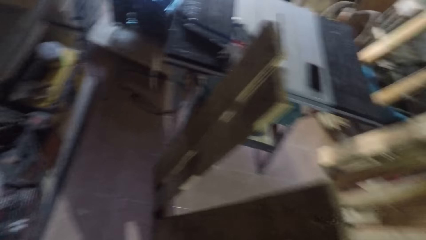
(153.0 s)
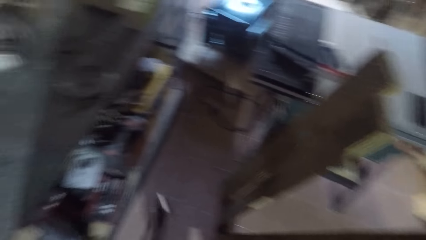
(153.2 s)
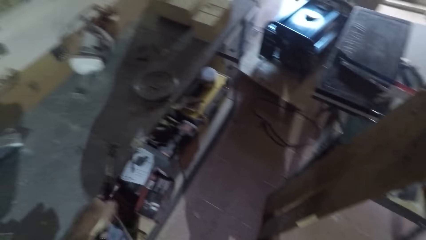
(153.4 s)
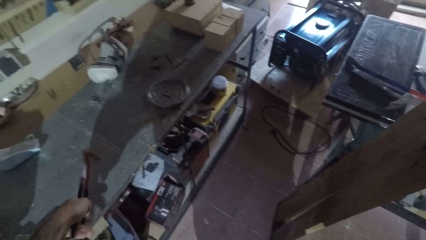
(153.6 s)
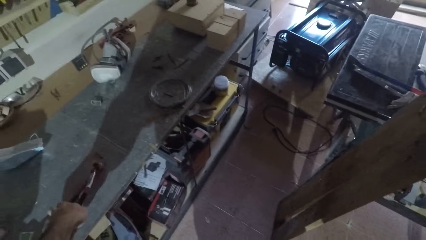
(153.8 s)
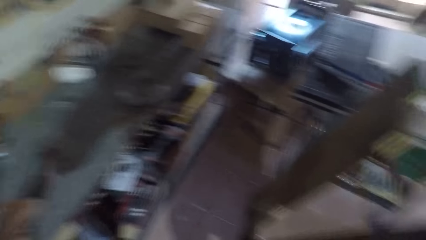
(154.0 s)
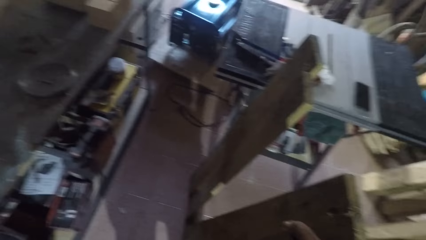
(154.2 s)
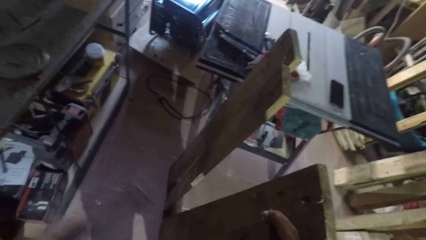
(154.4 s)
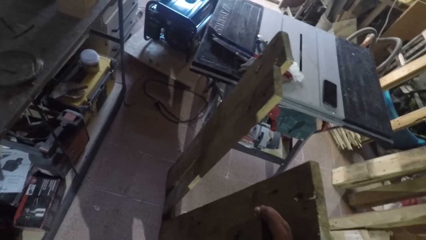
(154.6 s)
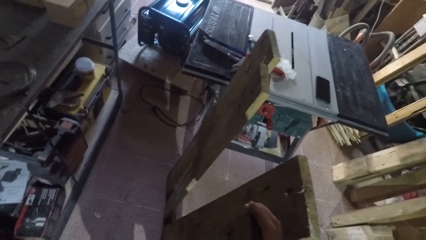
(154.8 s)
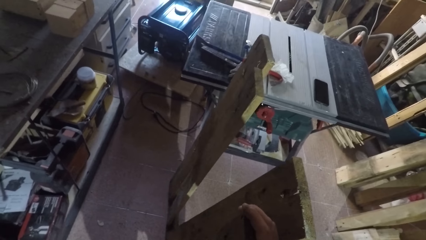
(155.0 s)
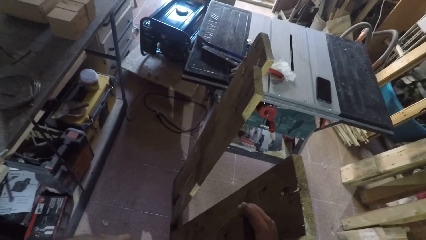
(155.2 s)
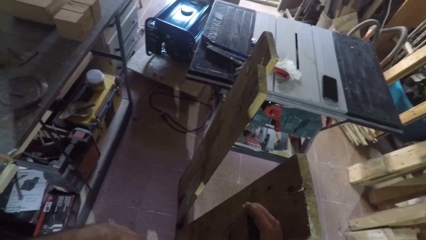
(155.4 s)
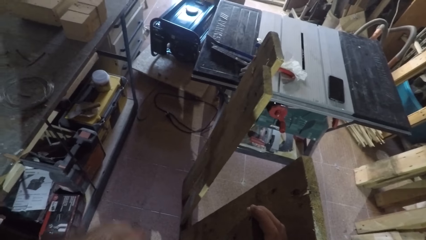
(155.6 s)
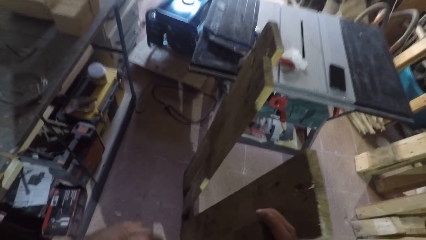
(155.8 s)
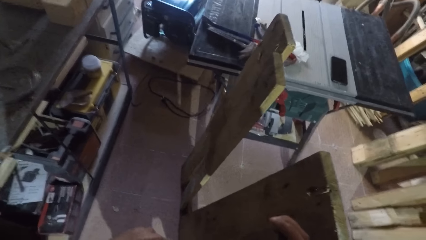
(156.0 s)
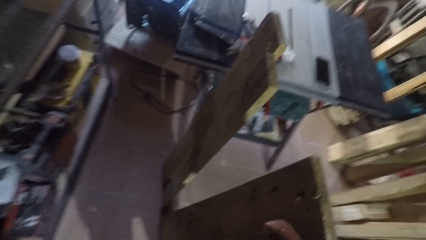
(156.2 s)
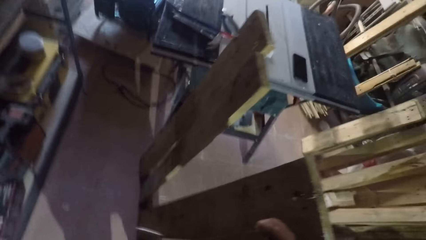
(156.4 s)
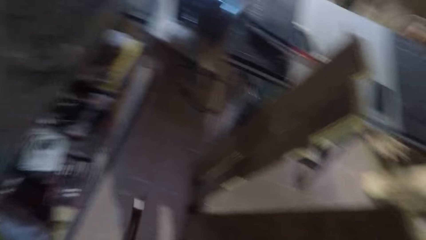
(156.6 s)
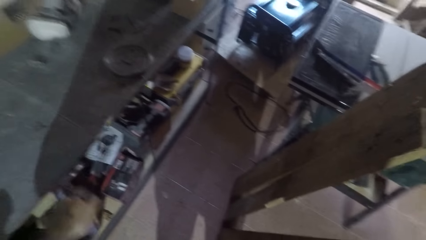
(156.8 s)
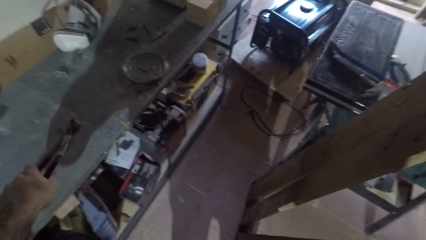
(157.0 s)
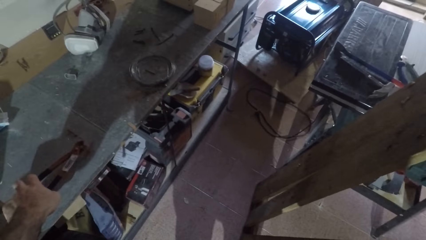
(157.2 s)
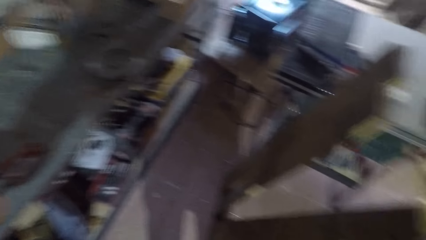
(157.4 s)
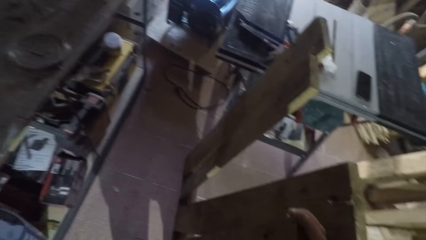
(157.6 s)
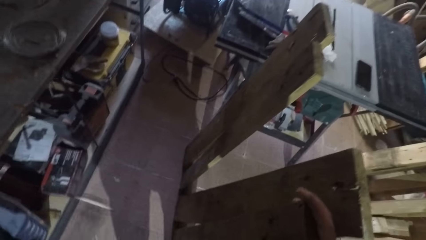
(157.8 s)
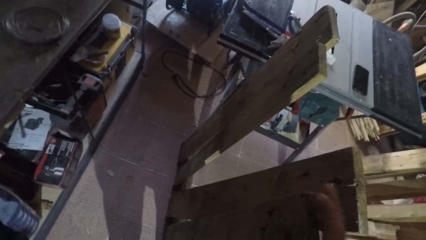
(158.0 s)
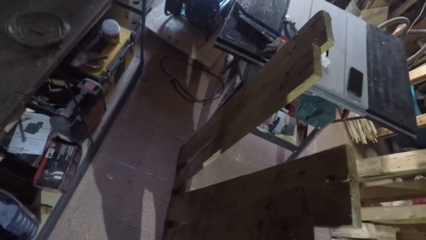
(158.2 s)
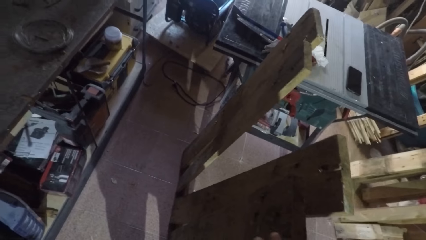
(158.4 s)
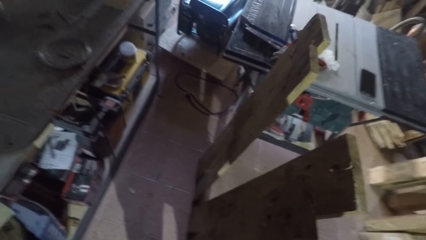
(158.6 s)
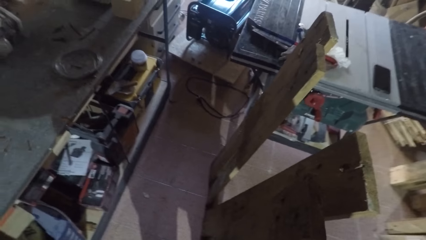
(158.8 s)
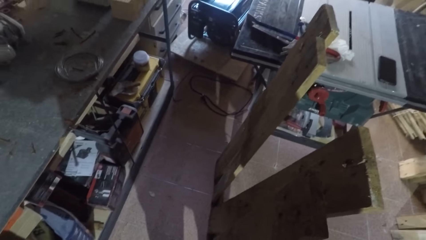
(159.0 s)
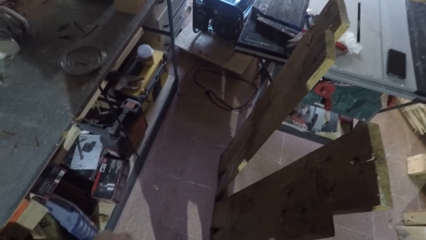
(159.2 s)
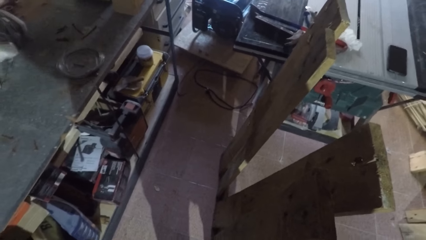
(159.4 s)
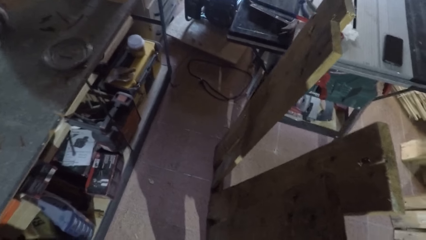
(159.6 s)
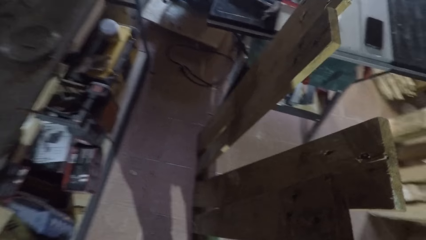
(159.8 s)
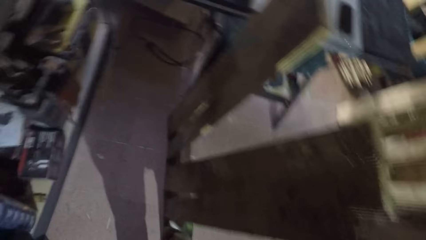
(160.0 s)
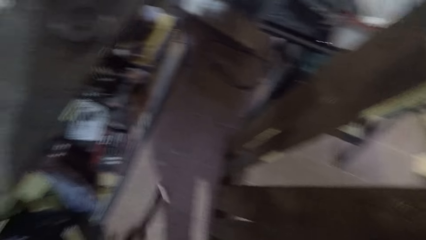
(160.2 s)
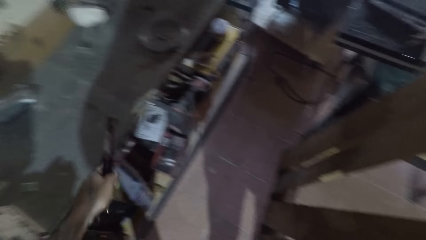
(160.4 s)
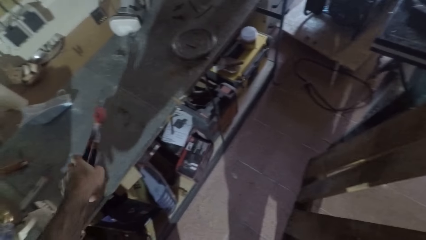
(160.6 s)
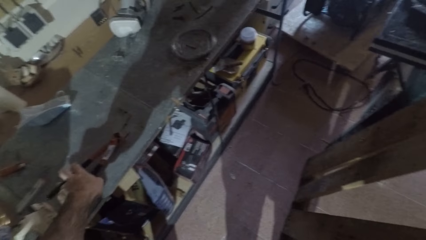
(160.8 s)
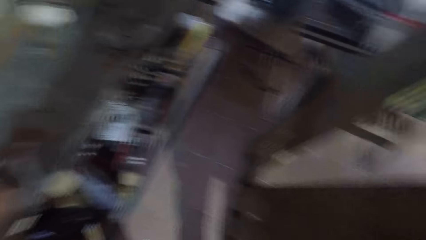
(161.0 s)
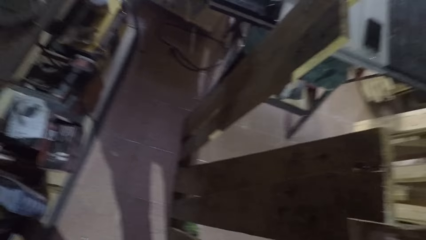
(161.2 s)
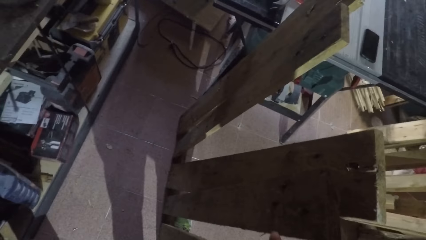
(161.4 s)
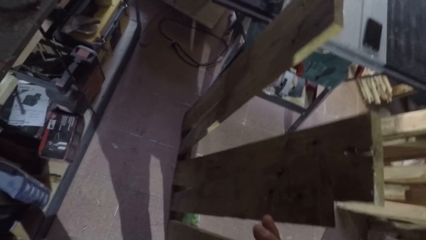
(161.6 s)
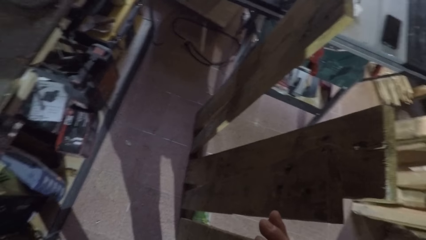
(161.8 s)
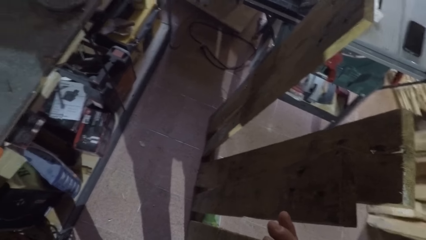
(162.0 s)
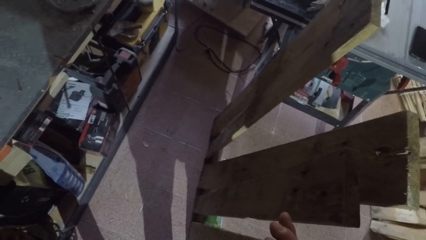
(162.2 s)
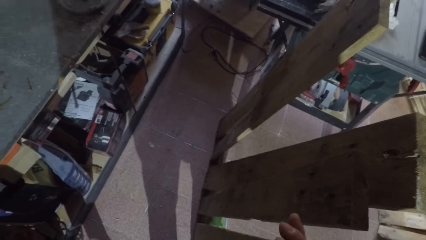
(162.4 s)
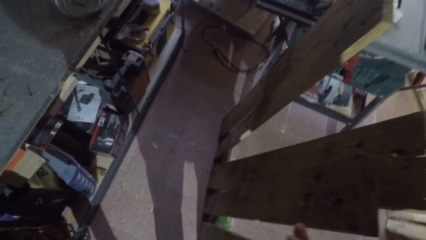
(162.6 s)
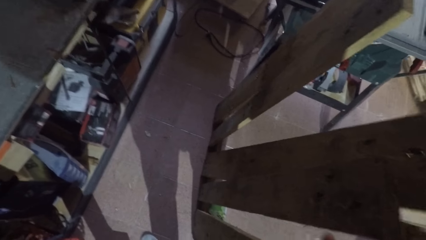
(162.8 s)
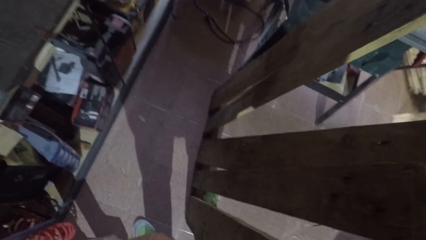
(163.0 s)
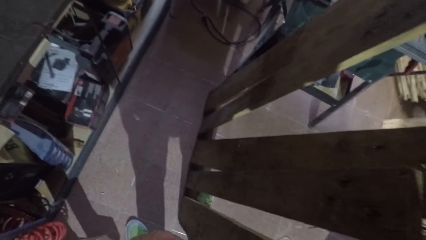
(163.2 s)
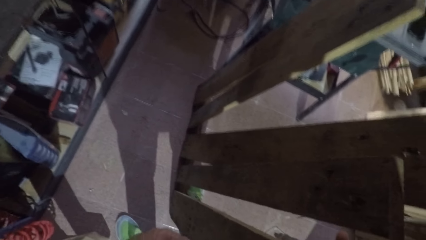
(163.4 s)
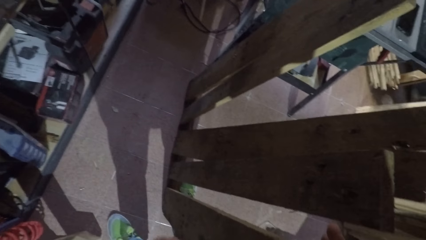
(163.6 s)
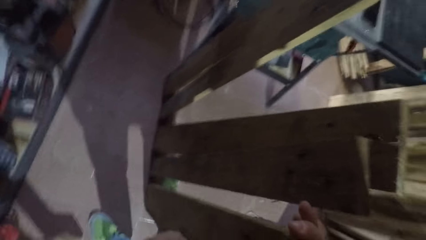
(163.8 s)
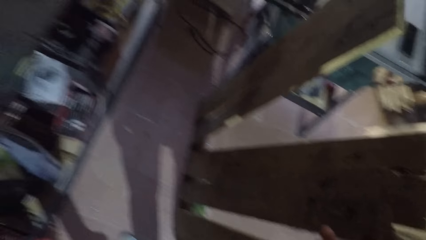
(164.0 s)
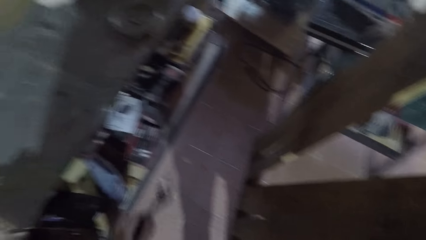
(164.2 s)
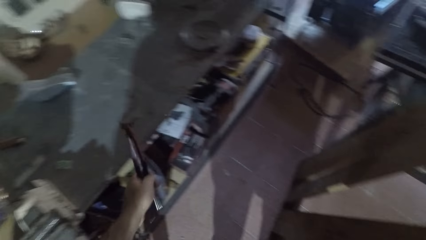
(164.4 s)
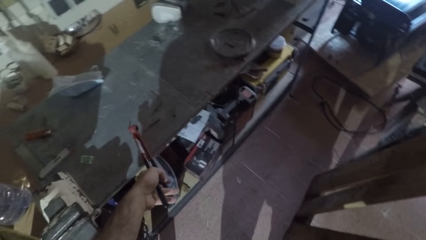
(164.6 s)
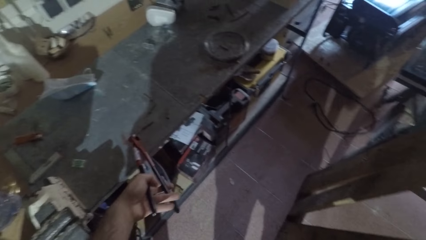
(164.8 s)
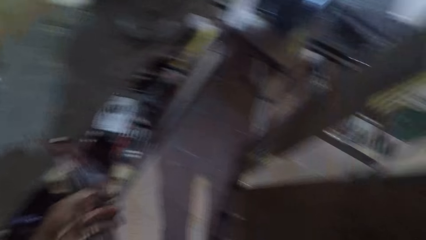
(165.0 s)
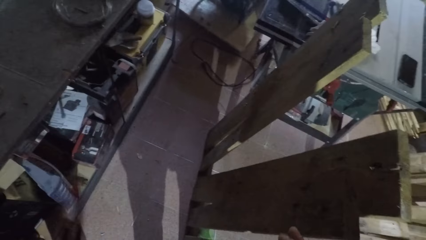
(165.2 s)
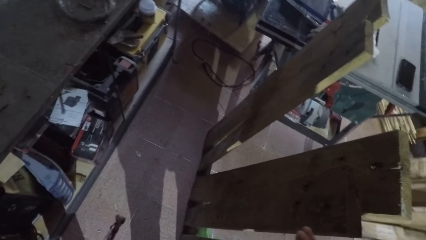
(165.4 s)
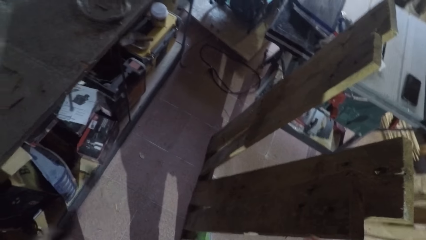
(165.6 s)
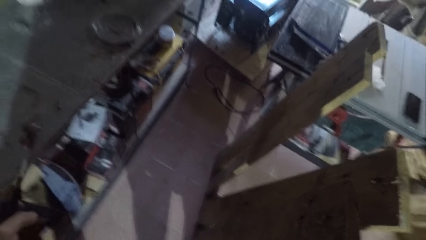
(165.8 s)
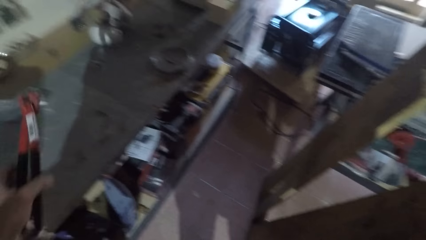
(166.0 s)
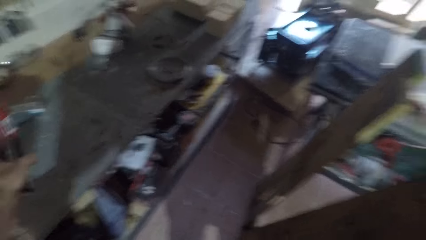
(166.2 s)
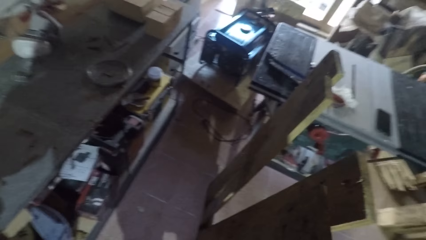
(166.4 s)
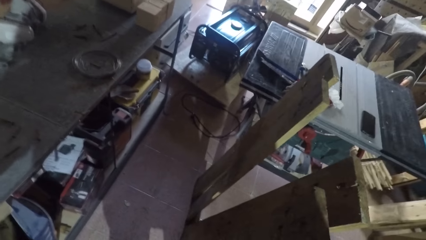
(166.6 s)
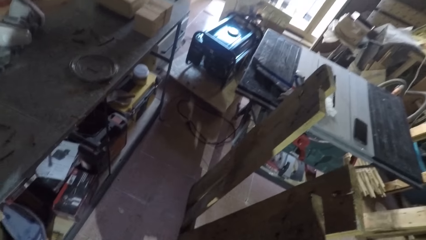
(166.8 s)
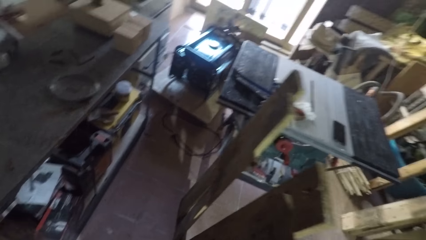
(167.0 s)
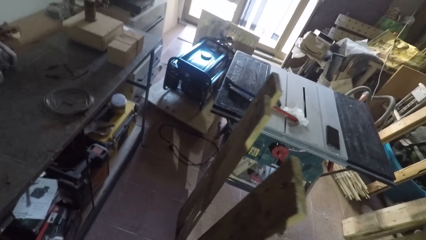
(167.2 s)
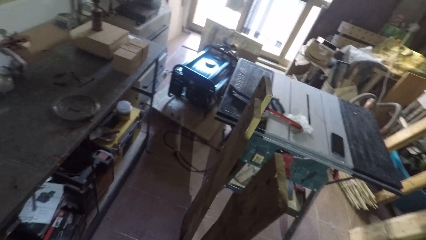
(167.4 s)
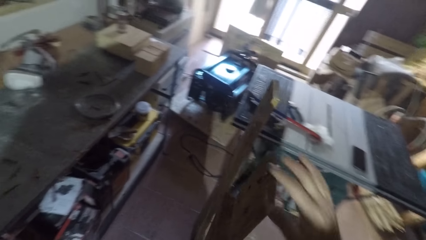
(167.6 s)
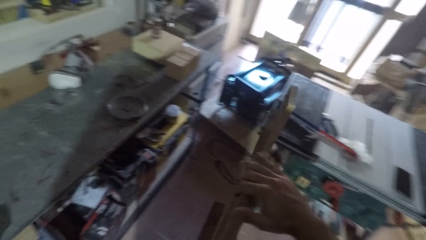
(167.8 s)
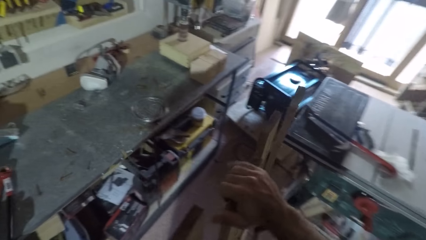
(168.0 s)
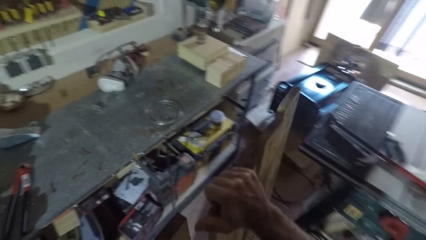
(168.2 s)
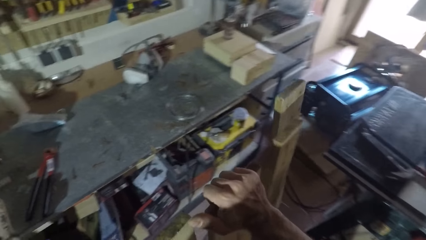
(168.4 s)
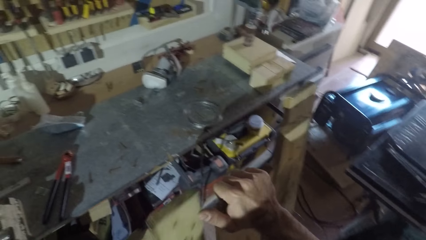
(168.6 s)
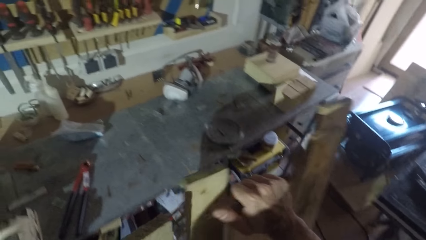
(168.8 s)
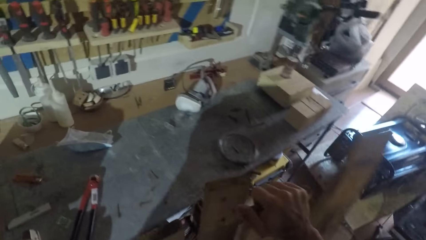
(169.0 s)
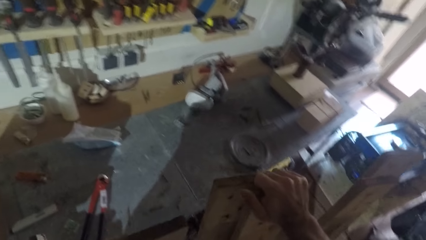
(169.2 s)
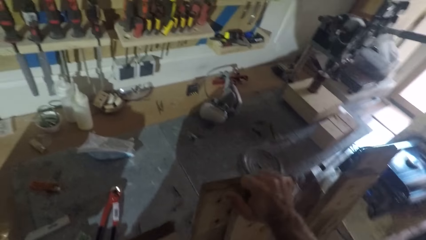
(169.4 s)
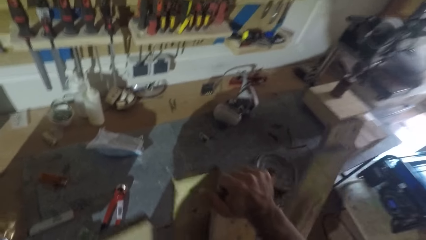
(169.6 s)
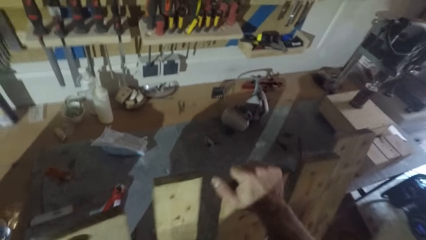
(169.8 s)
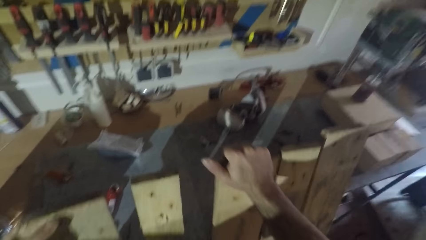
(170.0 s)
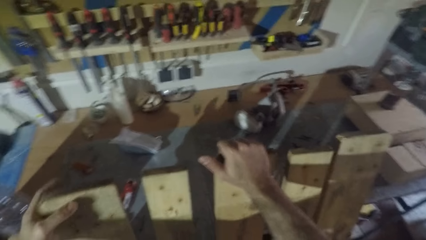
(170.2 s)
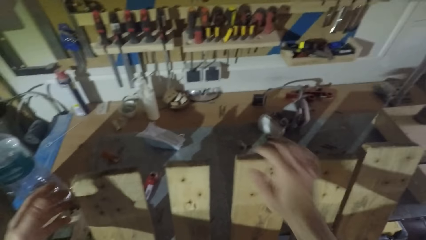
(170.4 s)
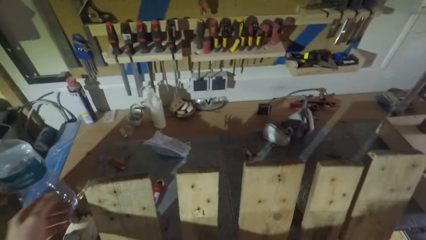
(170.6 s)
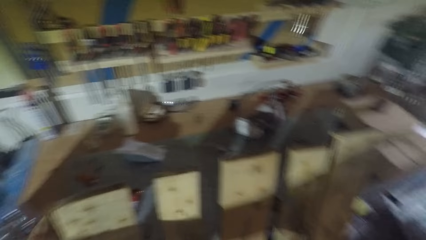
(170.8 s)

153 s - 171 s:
The camera wearer drops a nail on the table with the pincer. He holds the pincer or nail puller. He uses the pincer on the wooden frame. He drops a nail on the table with the pincer. He uses the pincer on the wooden frame. He turns to the timber of a bed base. He drops a nail on the table with the pincer. He uses the pincer on the wooden frame. He turns to the timber of the bed base. He drops a nail on the table with the pincer. He holds the nail puller. He drops the pincer on the table. He places his right hand on the wooden frame. He holds the timber of the bed base. He adjusts the wooden frame with his hands. He places the bed base beside the table.
